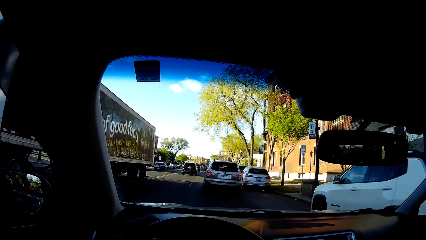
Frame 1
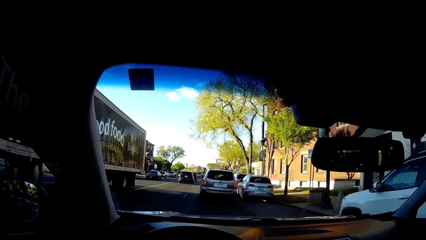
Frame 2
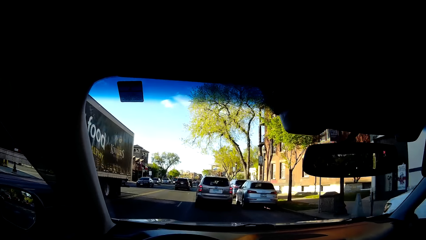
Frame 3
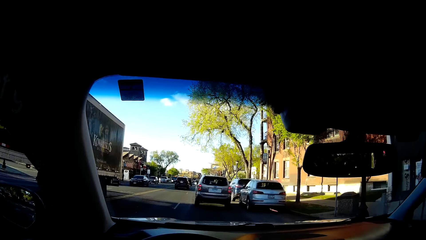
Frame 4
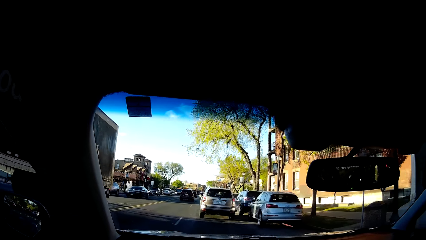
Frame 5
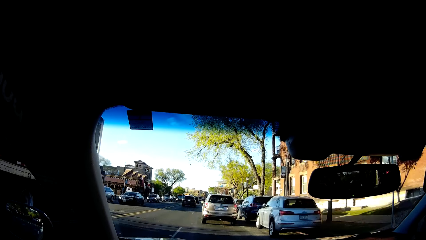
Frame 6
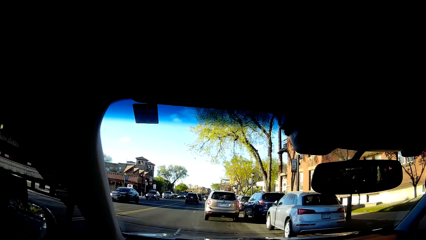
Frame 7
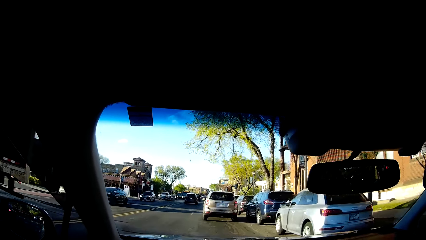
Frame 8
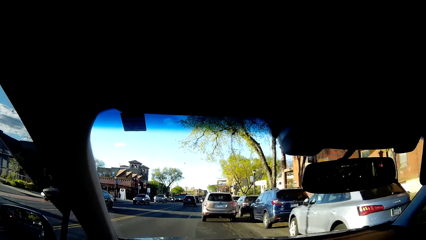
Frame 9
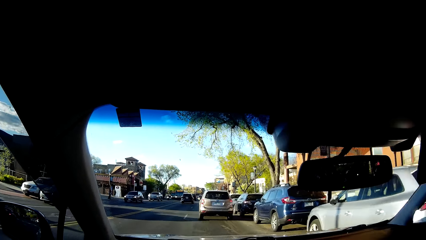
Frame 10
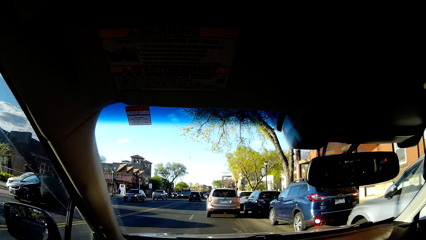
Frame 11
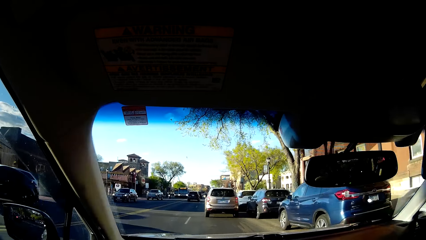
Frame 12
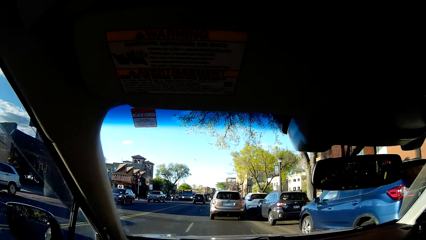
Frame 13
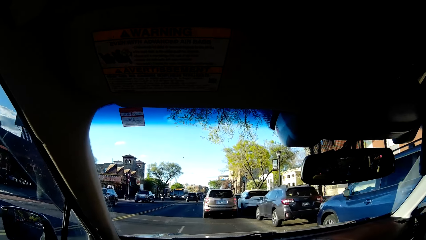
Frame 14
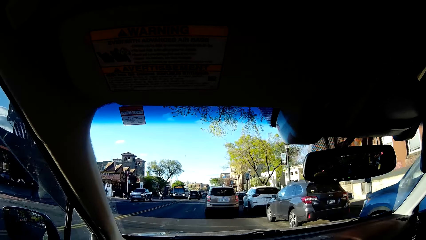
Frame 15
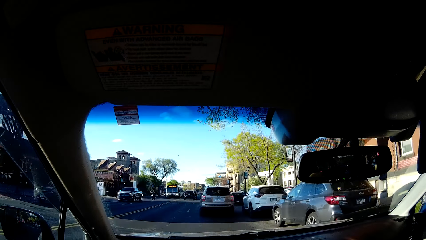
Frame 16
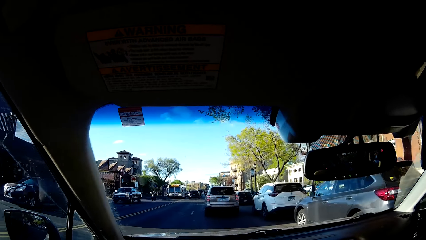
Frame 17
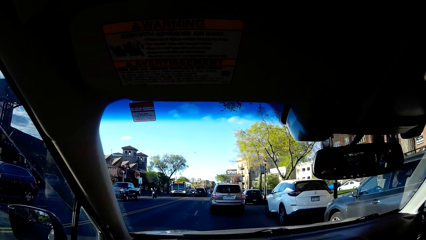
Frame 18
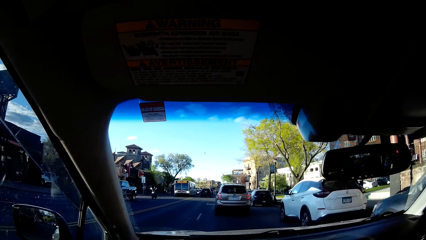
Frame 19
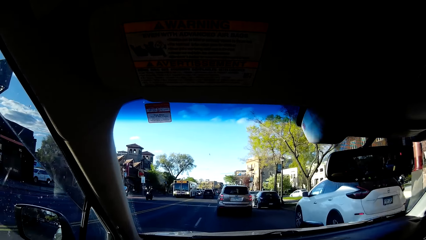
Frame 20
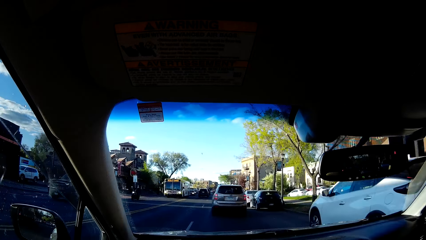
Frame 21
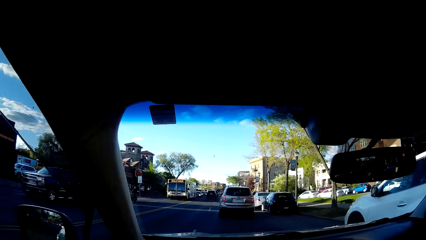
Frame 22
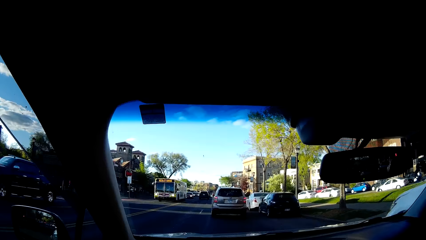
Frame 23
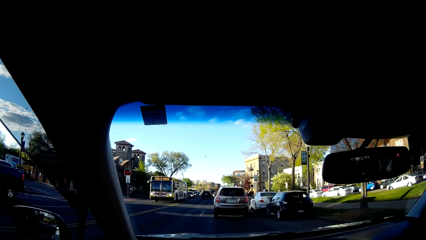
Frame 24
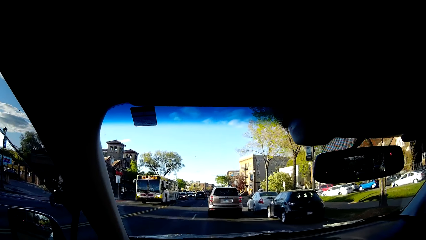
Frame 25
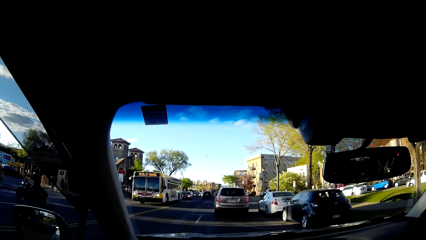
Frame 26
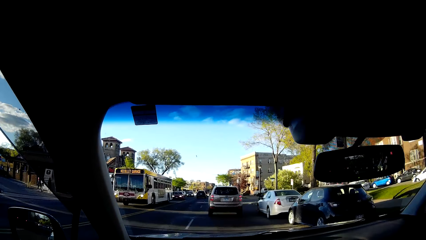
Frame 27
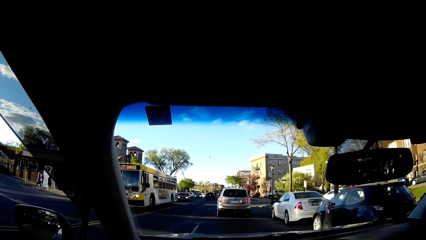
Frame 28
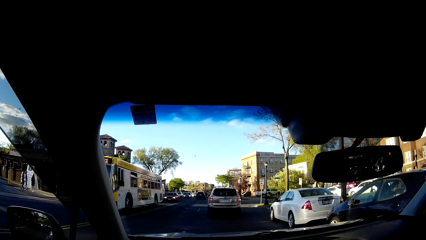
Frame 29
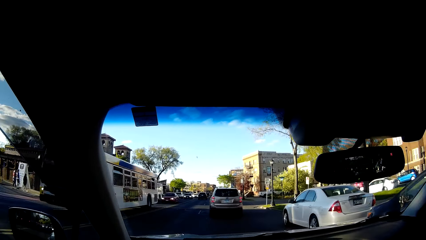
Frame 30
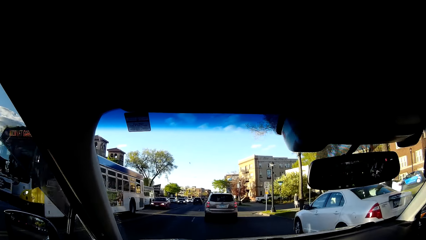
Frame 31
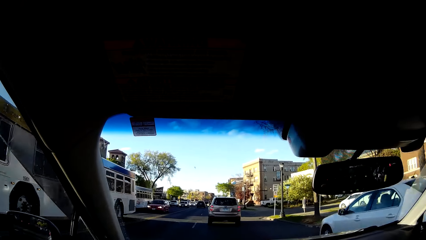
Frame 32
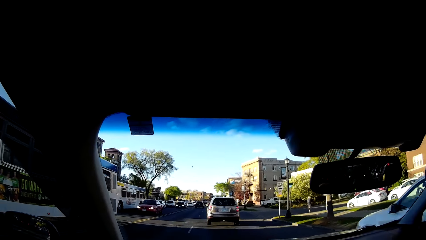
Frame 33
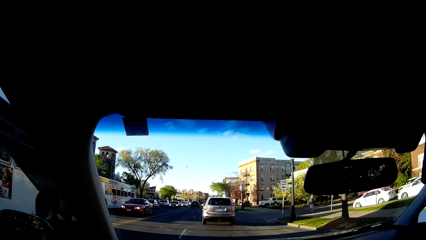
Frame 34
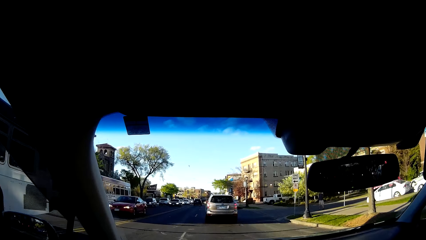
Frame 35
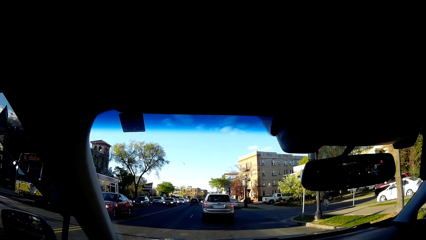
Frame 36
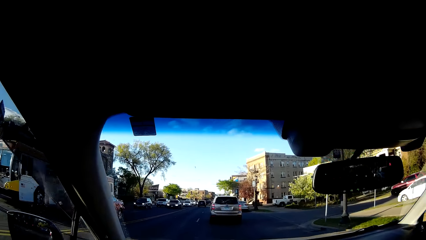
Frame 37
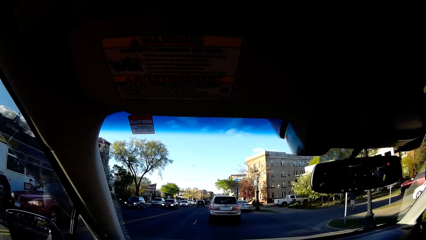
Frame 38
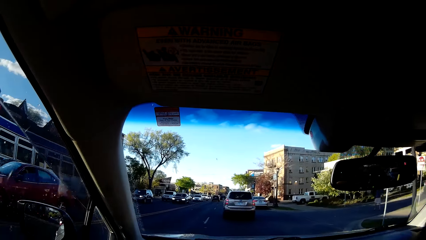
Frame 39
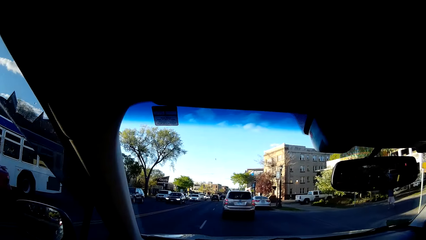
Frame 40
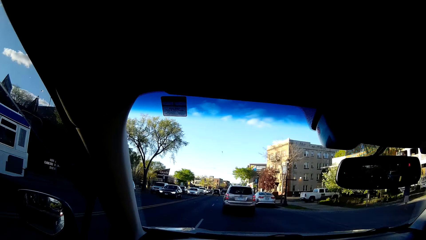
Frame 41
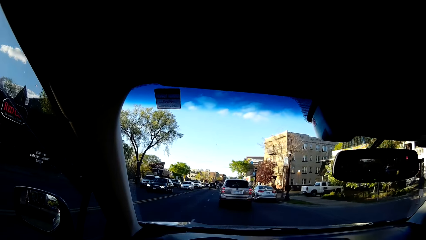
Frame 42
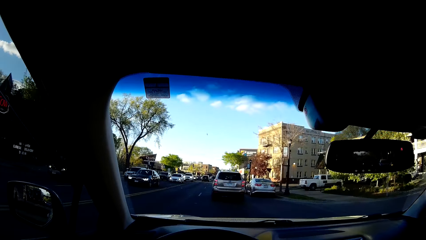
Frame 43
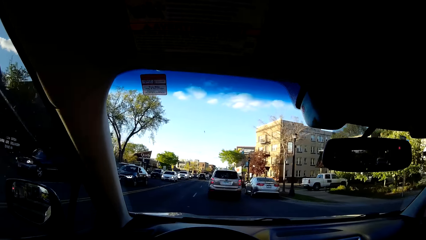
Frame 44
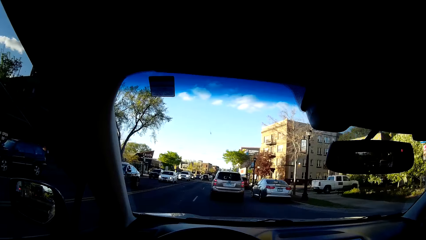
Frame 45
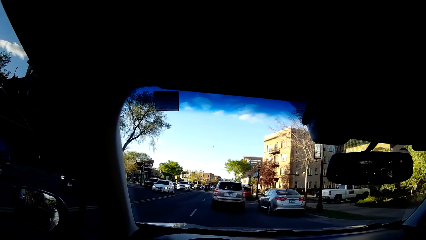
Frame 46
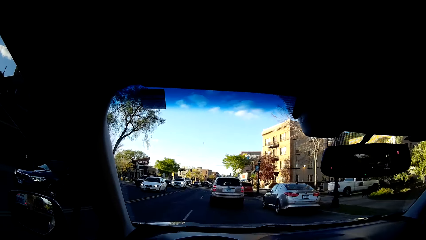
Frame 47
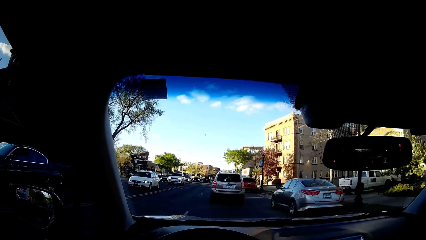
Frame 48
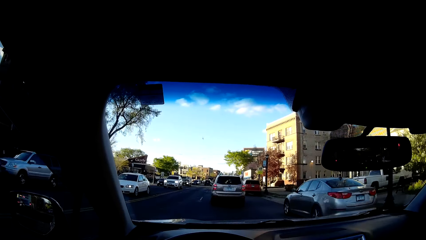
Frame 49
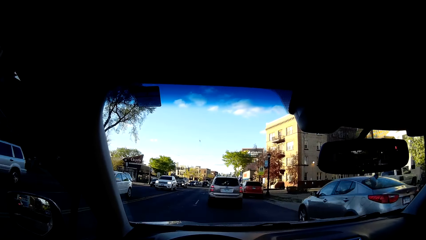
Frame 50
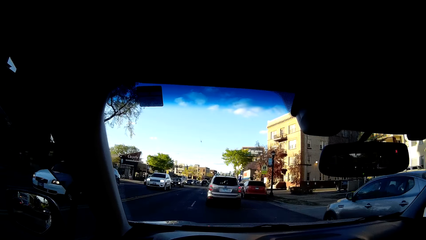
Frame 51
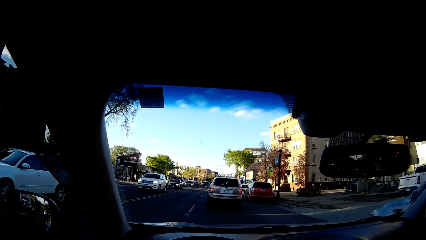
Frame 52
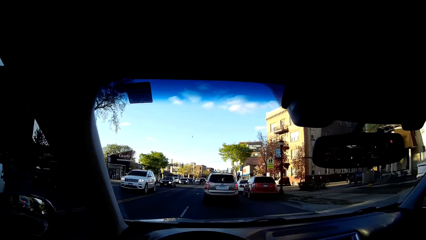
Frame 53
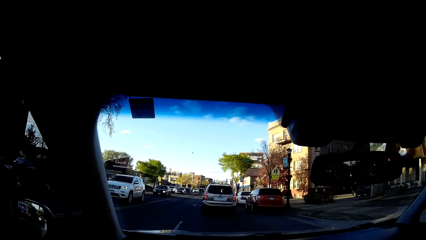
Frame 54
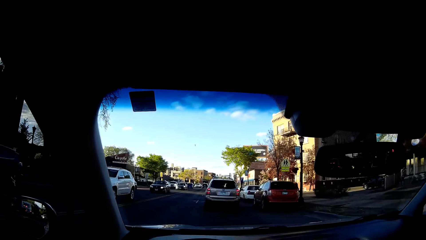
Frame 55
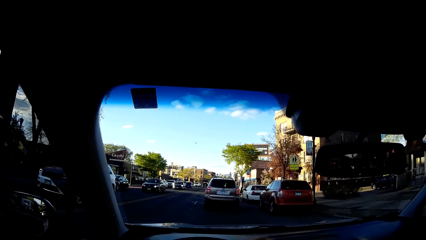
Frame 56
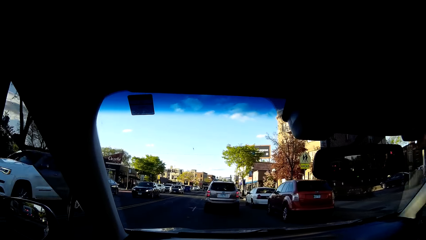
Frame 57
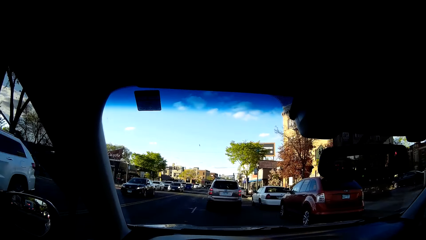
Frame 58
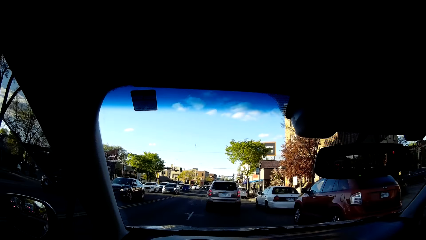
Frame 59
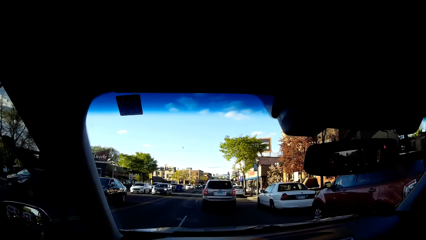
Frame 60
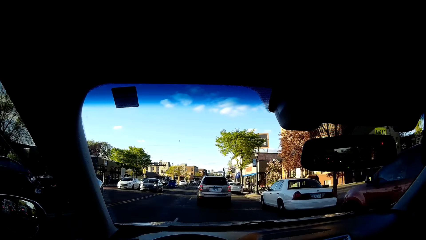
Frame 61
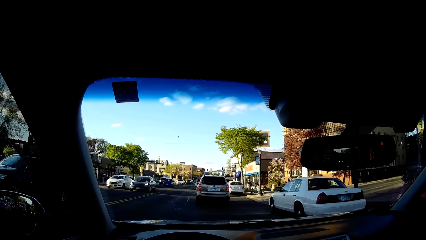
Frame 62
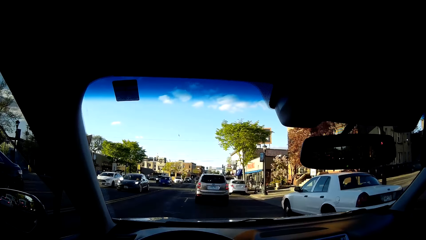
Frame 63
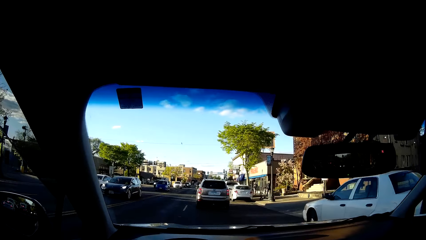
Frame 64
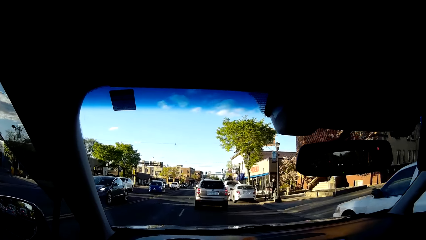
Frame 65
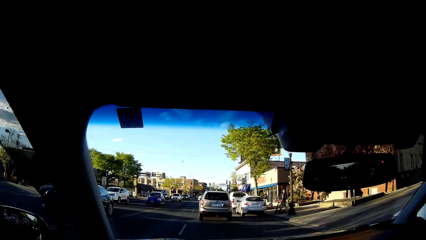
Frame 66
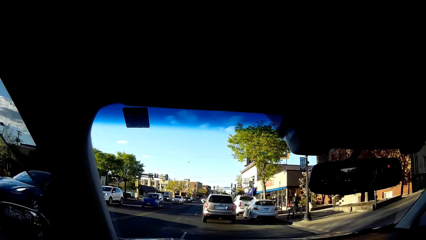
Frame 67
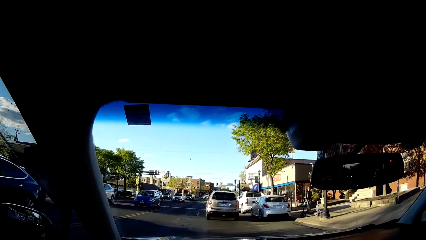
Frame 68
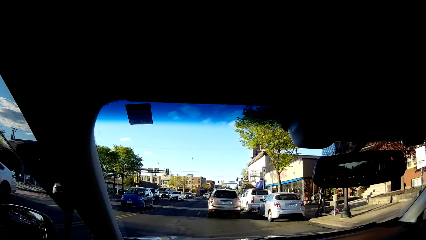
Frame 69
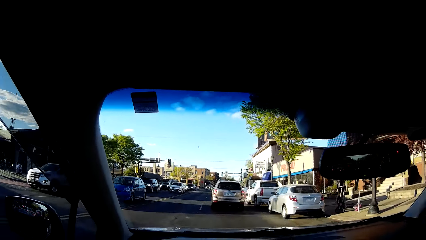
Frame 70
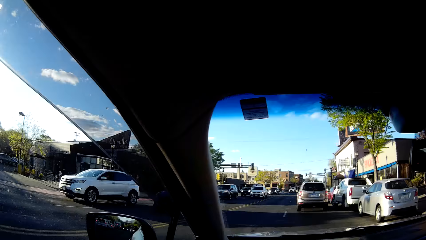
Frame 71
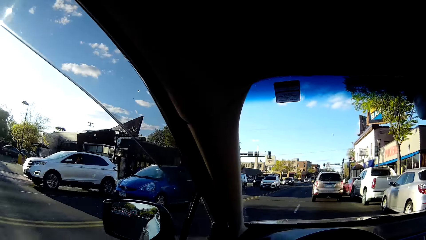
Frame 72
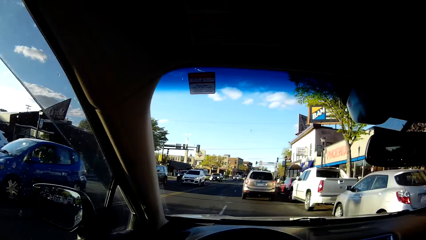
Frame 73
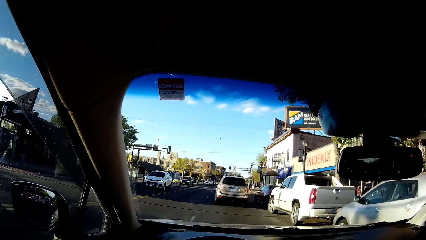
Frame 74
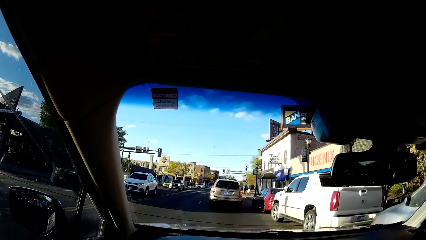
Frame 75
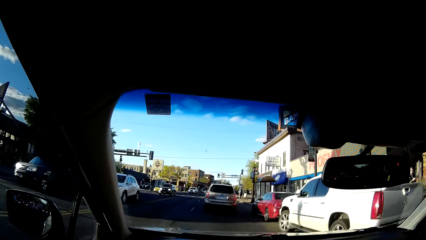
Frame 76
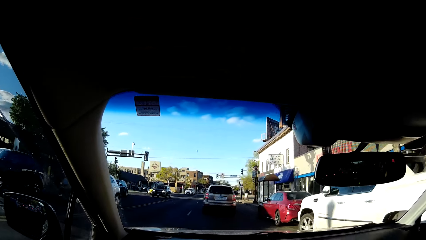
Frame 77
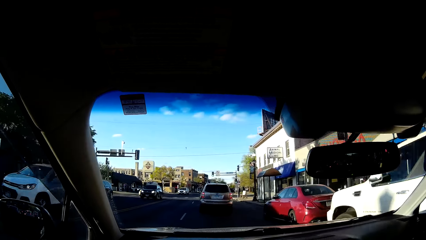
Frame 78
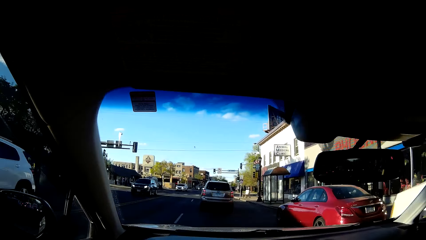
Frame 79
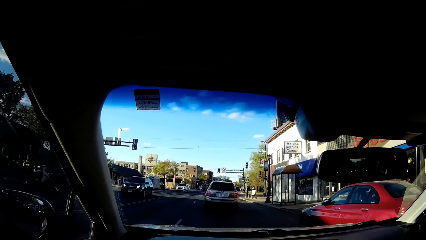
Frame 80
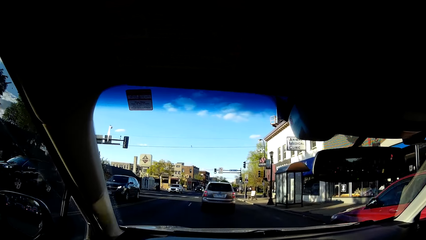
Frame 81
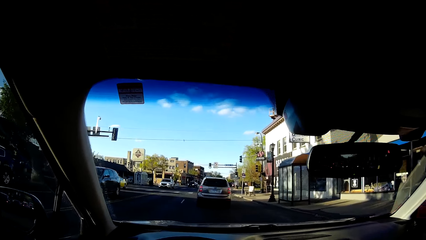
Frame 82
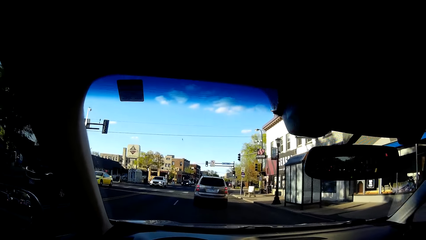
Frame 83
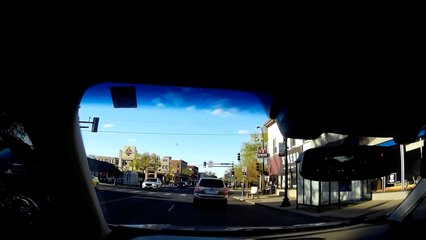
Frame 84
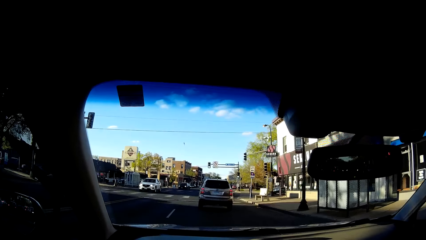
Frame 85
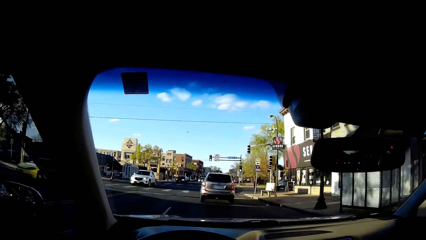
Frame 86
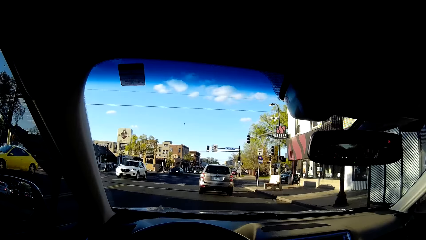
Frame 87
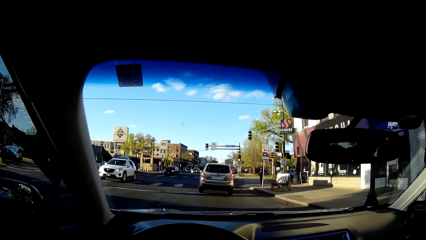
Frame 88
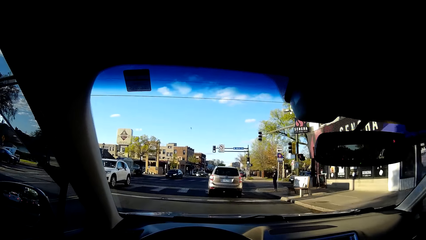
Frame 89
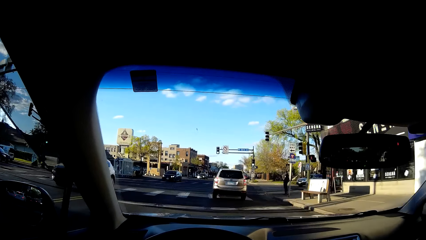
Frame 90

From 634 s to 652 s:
The camera wearer sings while driving. They sing while driving repeatedly.
